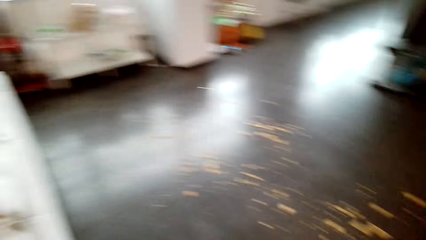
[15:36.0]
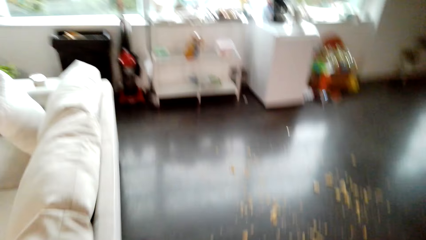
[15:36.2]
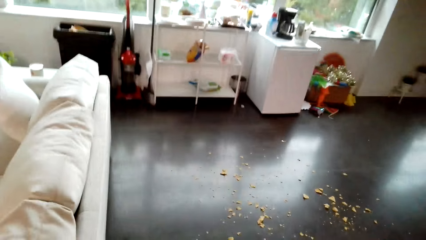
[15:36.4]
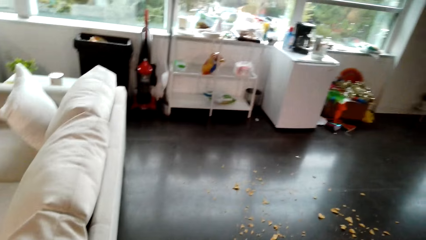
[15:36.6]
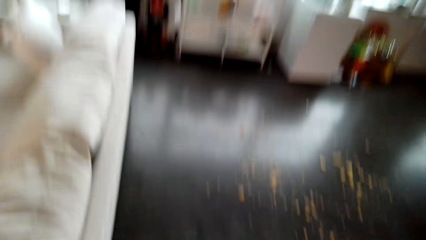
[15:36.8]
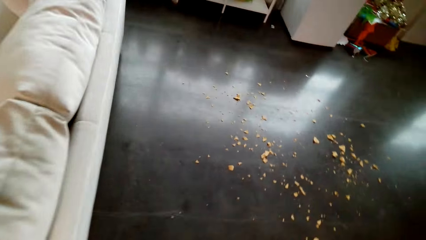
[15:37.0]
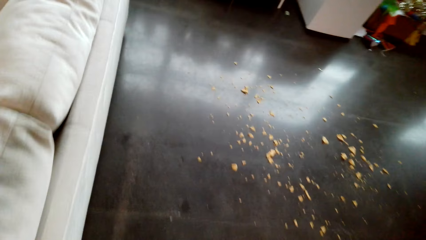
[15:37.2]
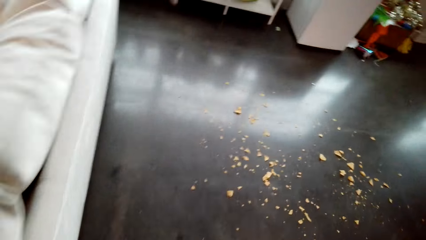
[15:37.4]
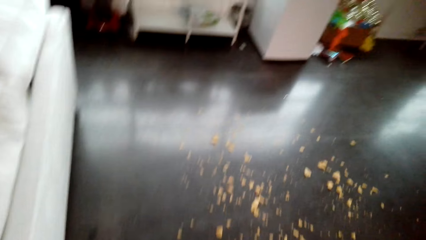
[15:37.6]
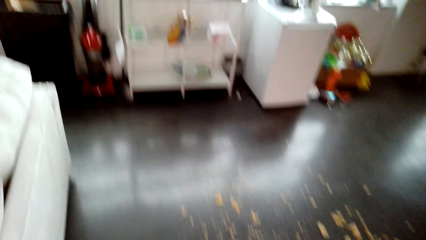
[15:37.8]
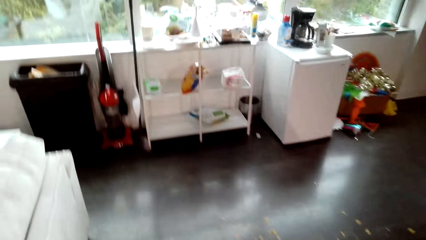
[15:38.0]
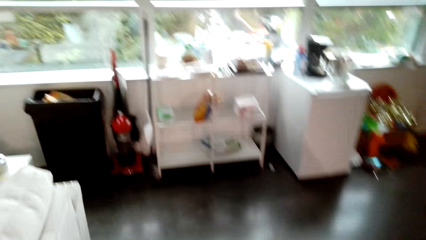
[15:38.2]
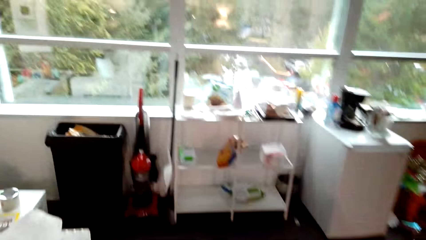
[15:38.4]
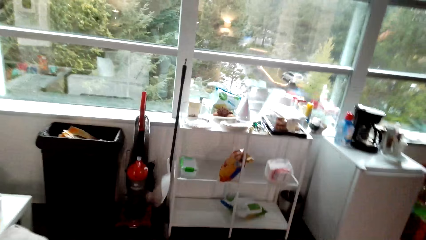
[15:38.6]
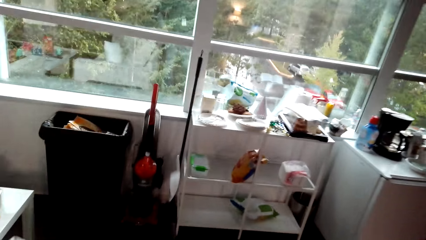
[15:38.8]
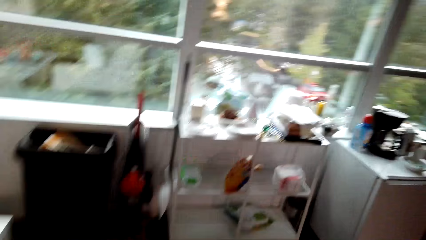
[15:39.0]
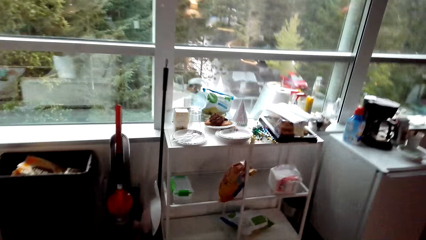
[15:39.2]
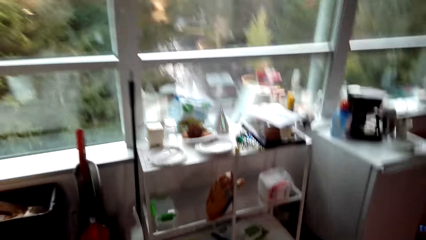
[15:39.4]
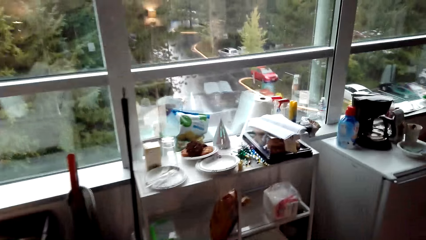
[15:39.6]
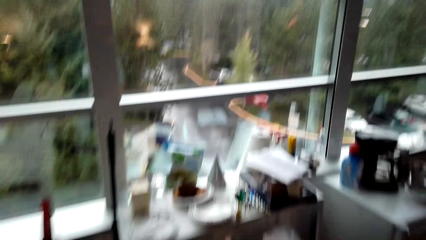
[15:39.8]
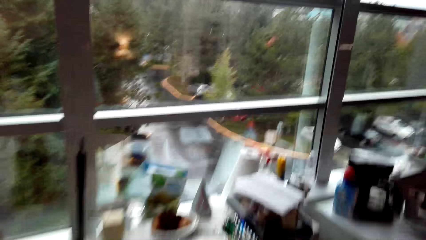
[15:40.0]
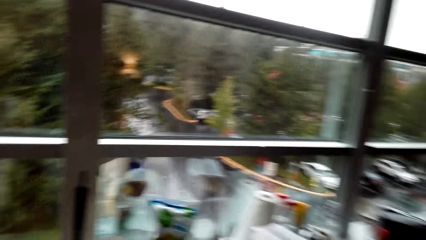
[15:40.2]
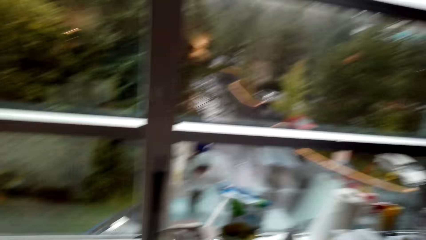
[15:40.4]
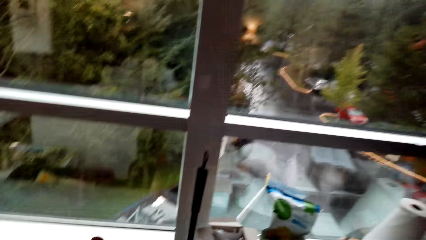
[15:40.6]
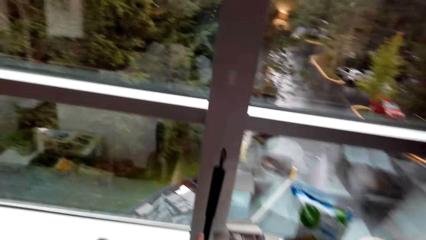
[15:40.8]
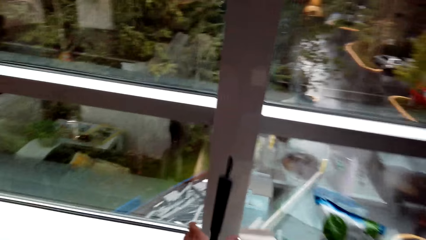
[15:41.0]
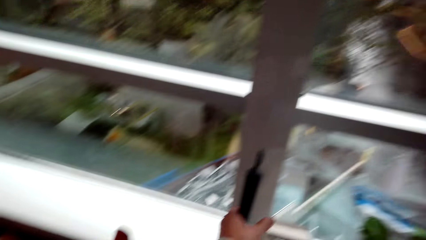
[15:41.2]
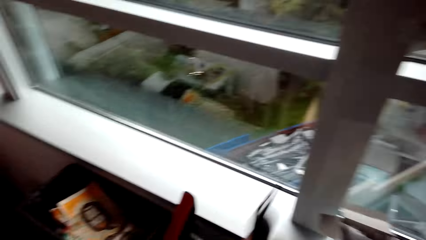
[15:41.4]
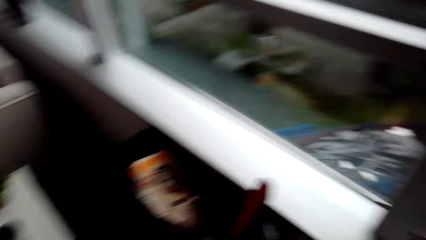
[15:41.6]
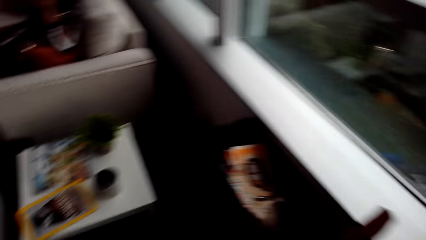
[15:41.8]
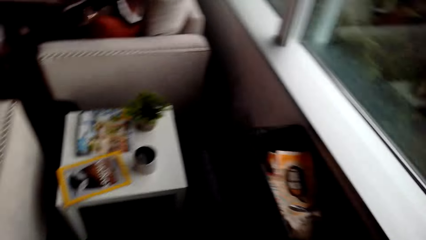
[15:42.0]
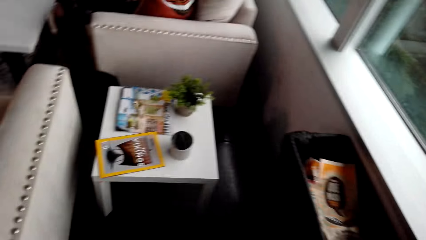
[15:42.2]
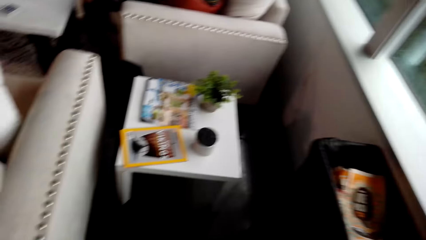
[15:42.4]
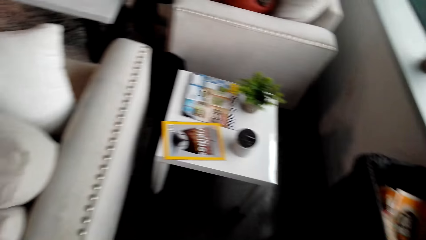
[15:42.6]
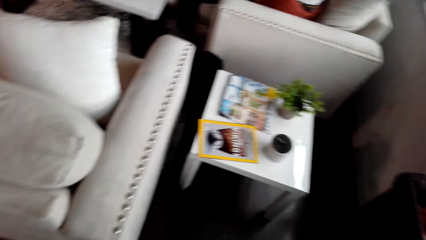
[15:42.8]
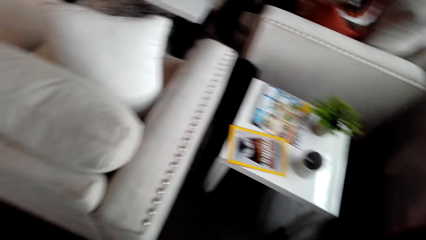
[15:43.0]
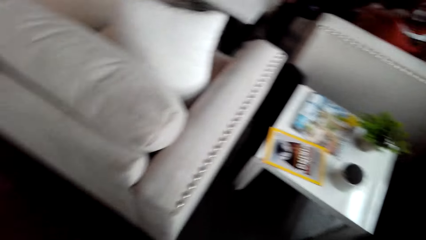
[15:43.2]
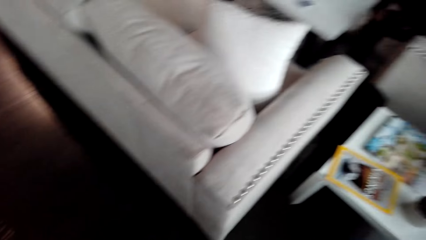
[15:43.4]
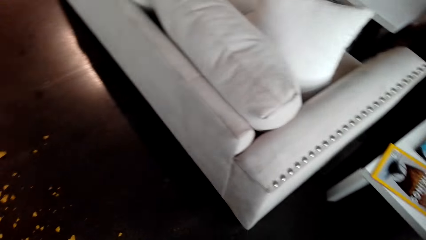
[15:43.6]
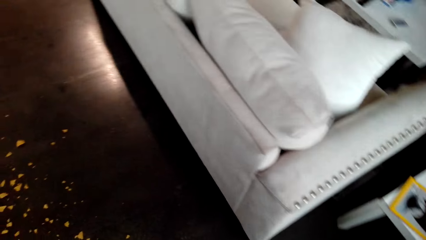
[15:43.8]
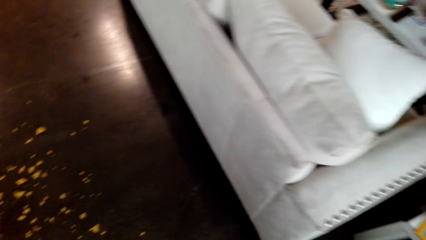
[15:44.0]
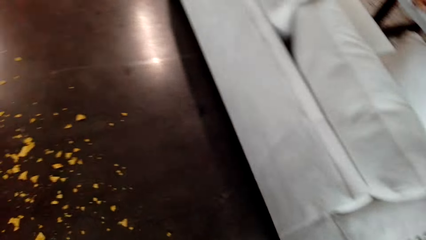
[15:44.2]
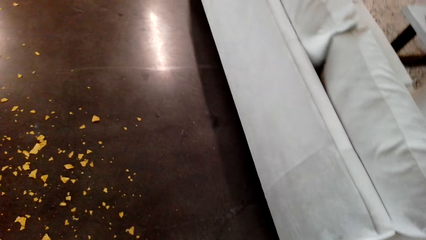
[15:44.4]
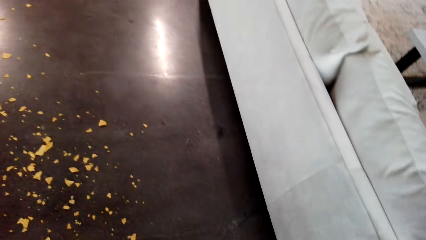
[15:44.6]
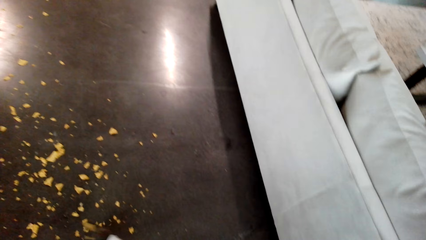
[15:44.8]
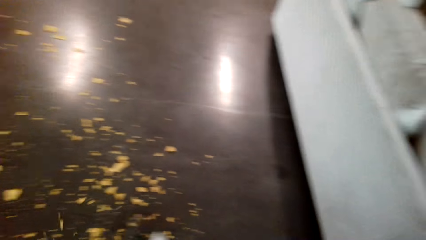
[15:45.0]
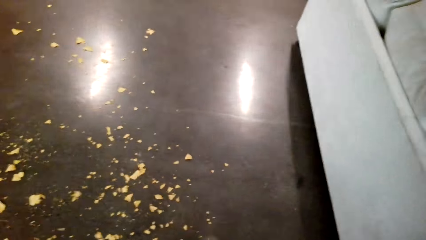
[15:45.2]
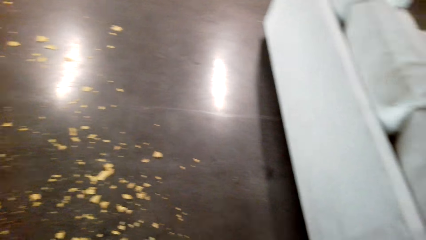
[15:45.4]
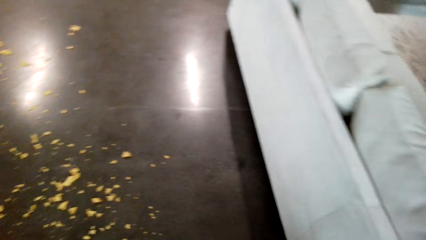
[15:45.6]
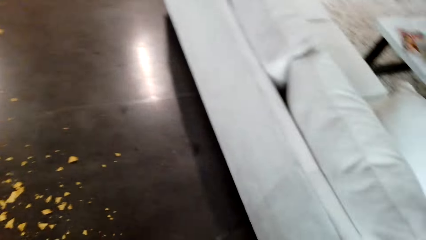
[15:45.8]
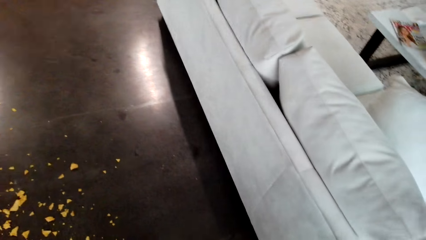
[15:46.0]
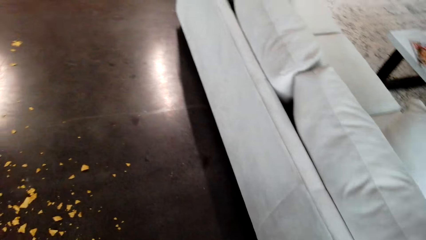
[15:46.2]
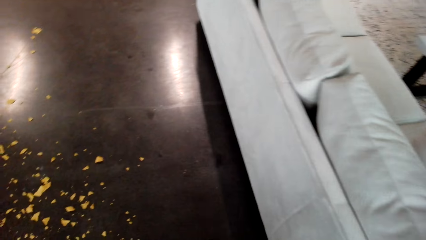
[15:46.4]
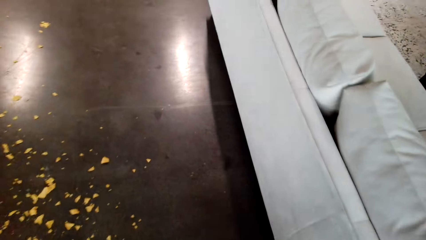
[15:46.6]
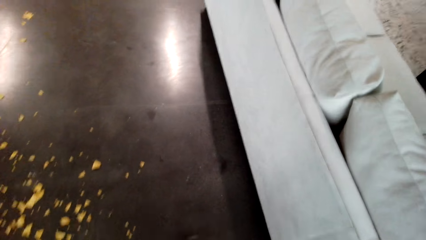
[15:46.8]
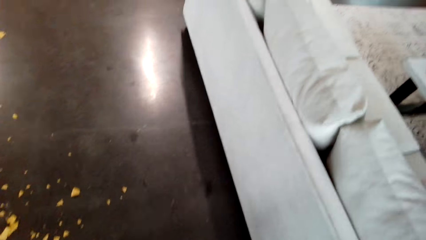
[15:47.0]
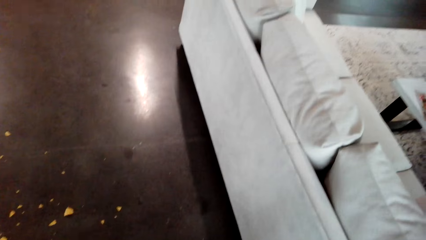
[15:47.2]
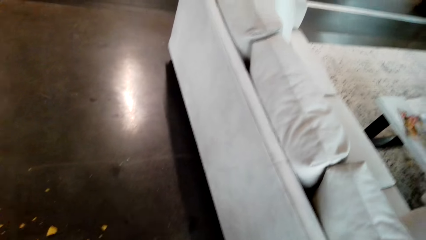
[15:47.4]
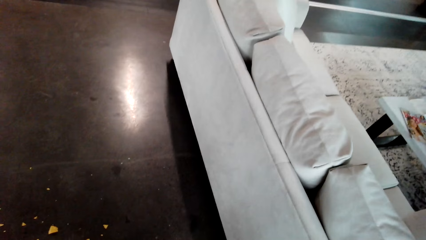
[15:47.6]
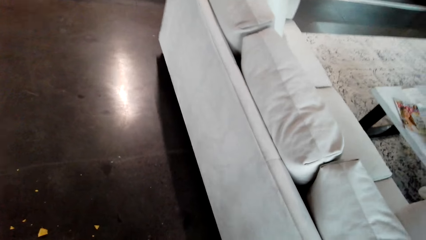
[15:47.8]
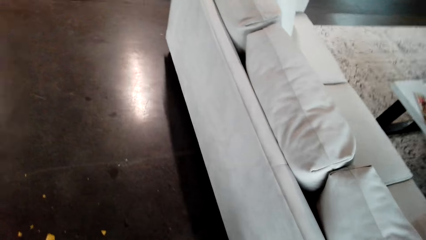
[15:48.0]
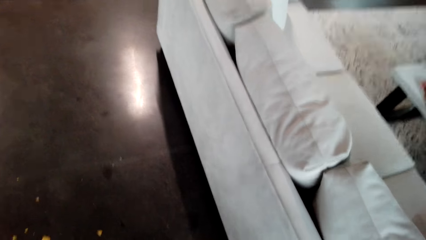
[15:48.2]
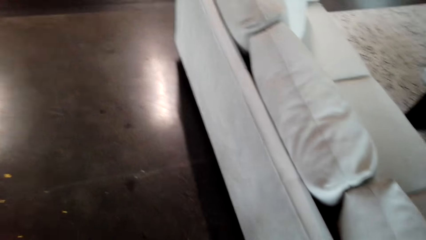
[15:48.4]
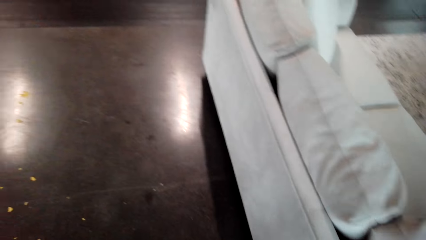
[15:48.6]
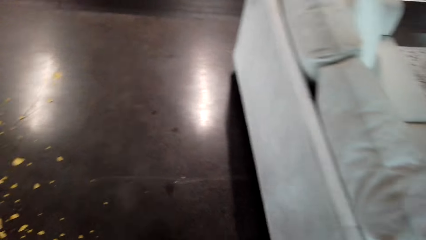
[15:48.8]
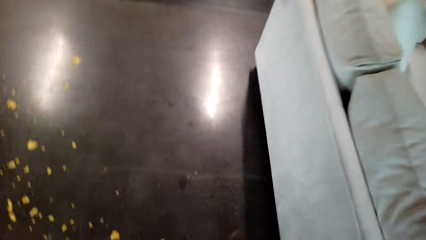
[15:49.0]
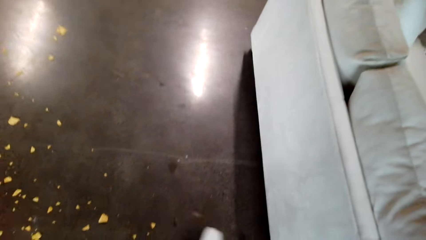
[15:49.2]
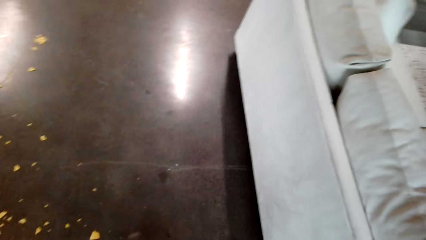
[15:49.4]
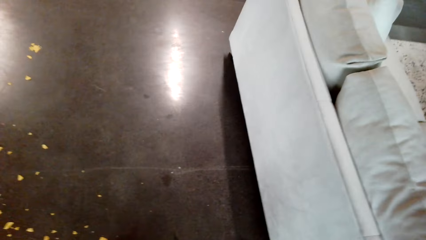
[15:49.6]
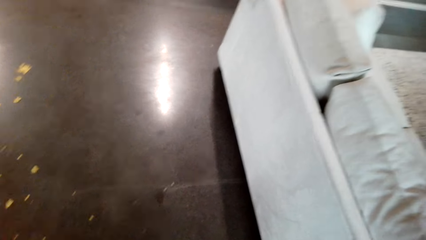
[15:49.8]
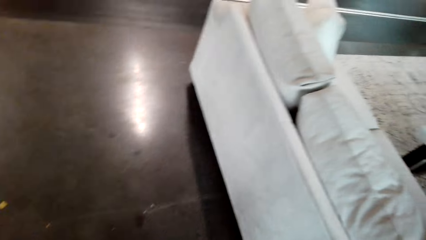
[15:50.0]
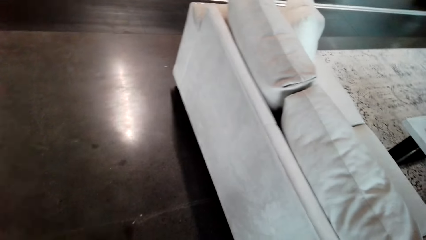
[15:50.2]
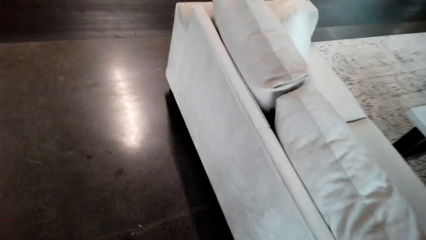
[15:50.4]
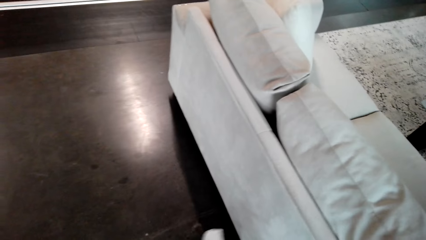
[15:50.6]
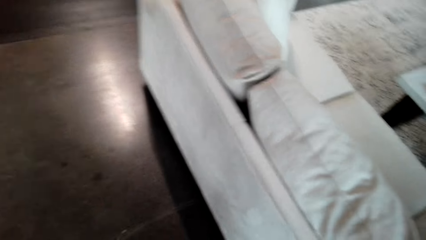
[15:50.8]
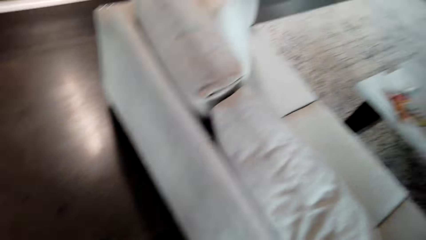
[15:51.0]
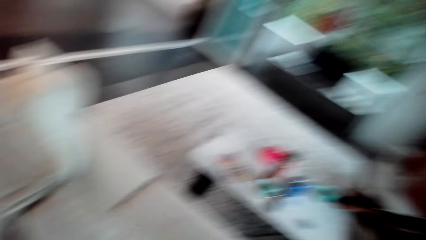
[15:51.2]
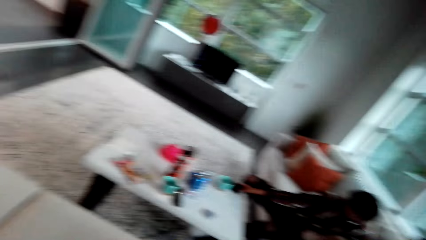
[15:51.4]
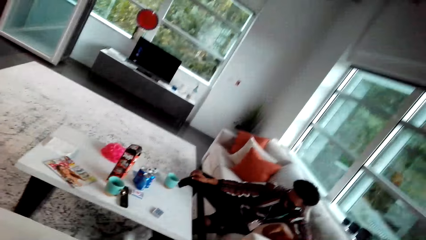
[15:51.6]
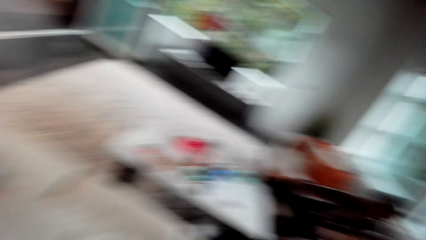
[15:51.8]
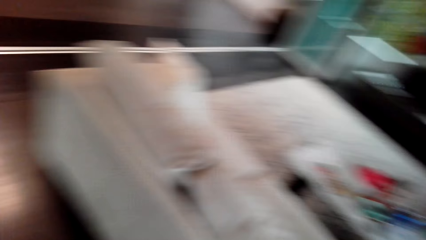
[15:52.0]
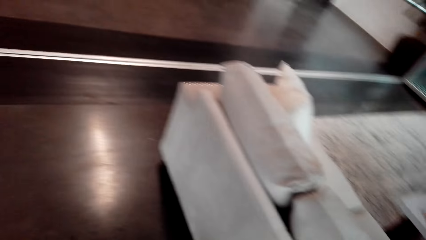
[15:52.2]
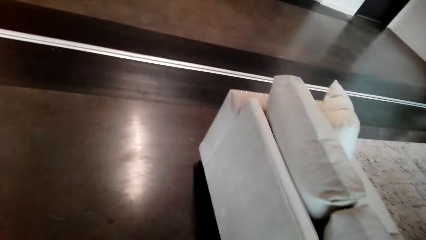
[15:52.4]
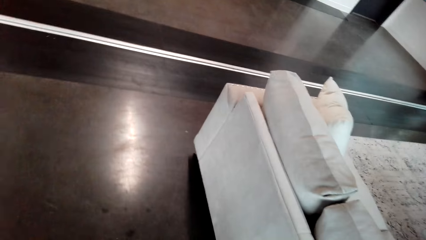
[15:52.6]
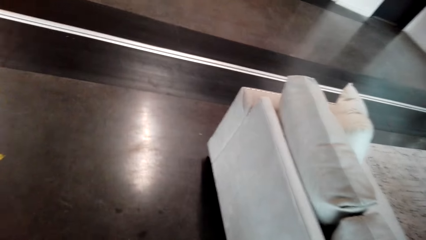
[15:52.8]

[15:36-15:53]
The camera wearer picks up a sweeping brush. They sweep the dirt on the floor.
